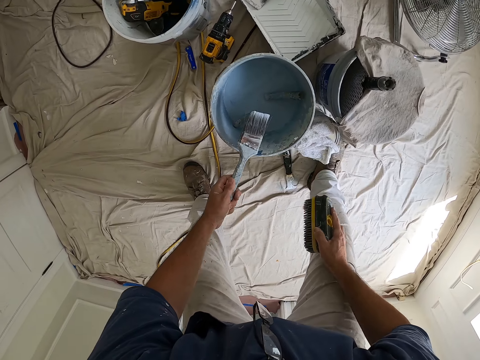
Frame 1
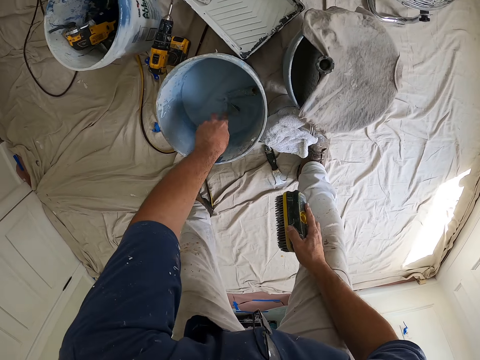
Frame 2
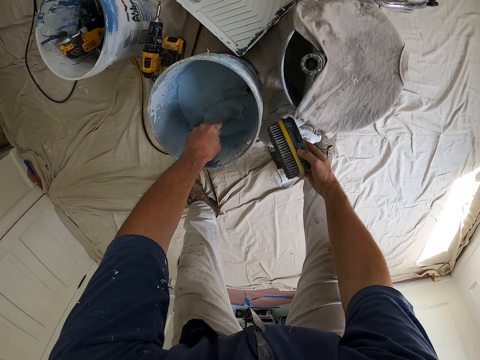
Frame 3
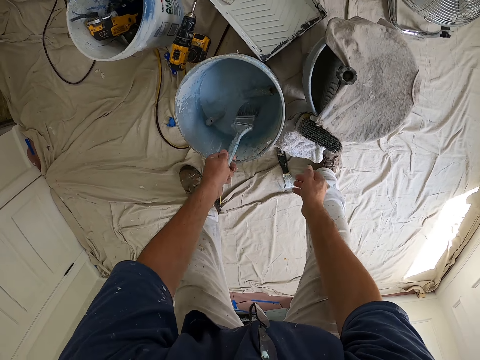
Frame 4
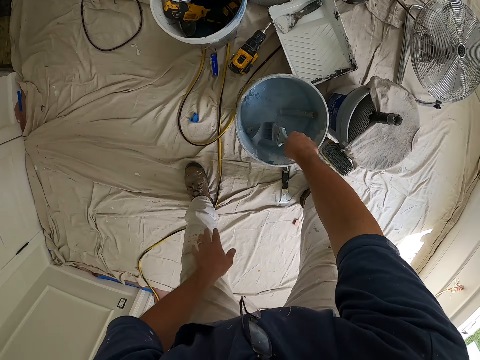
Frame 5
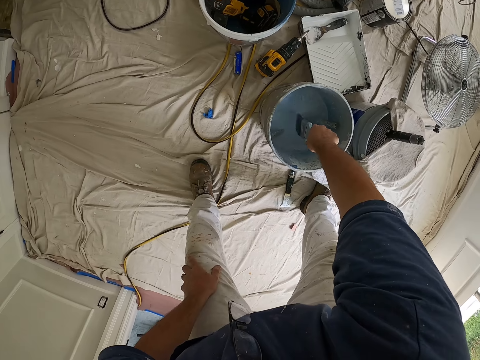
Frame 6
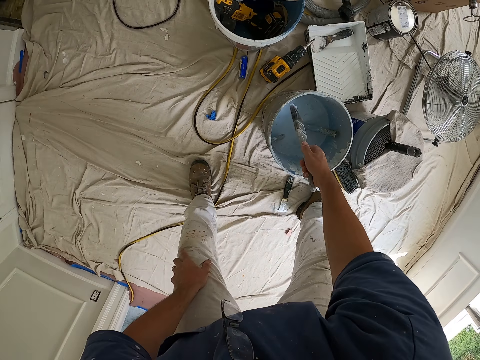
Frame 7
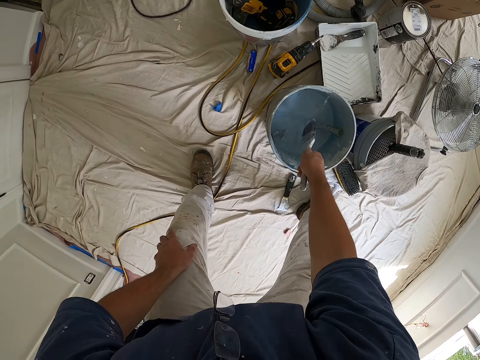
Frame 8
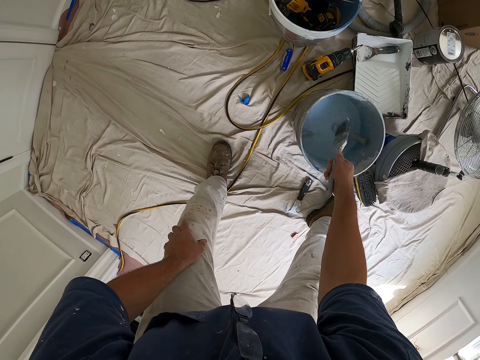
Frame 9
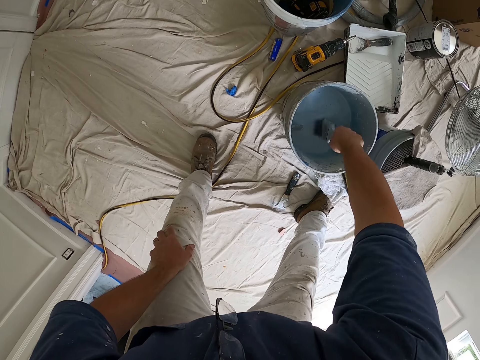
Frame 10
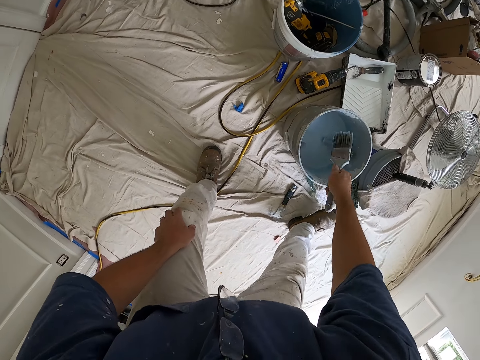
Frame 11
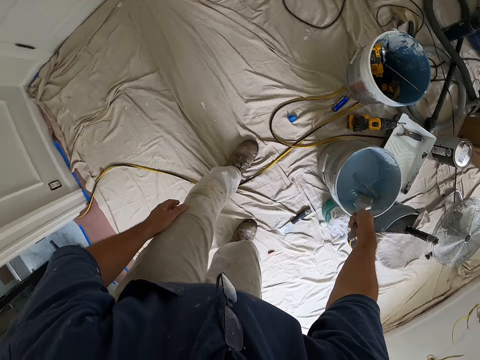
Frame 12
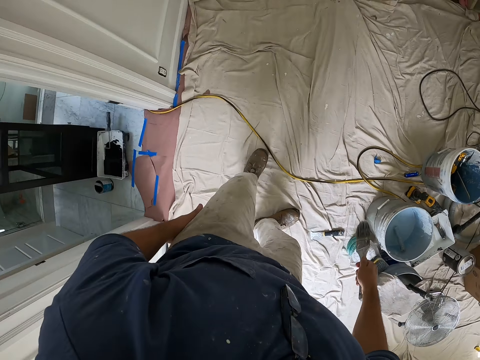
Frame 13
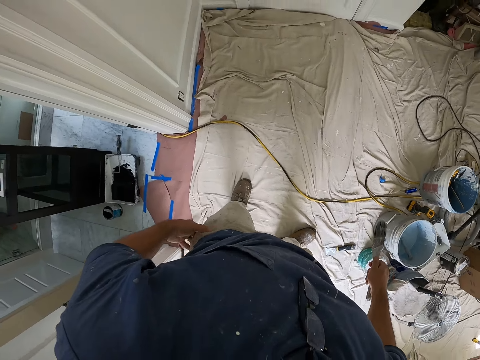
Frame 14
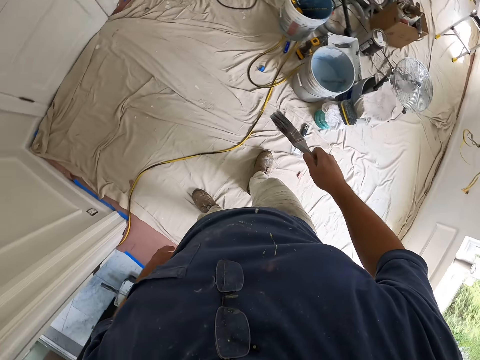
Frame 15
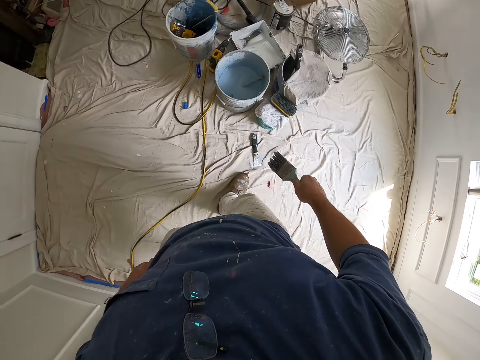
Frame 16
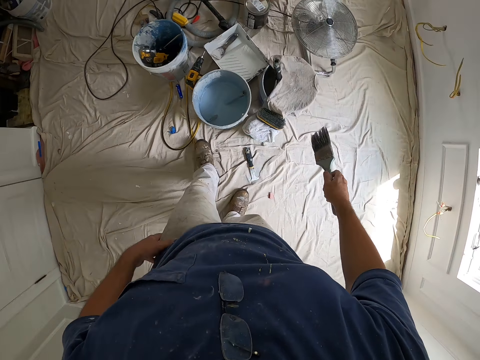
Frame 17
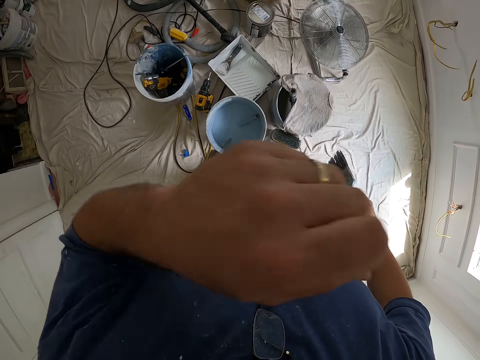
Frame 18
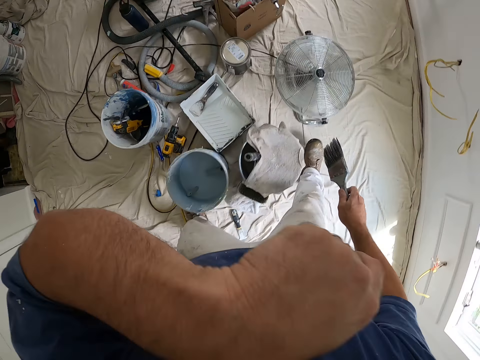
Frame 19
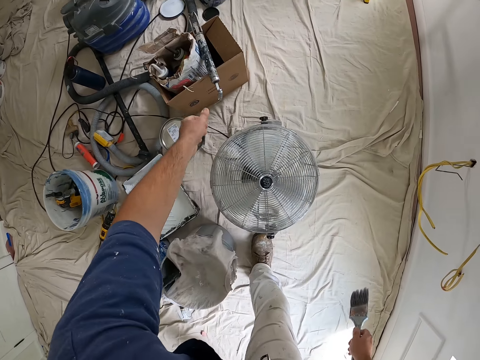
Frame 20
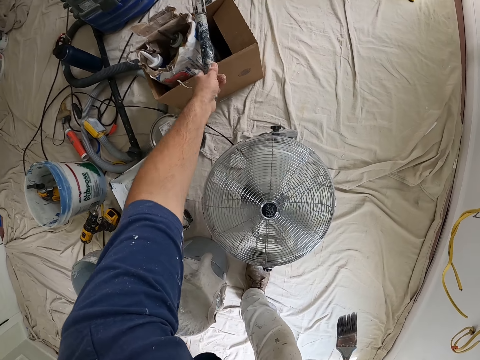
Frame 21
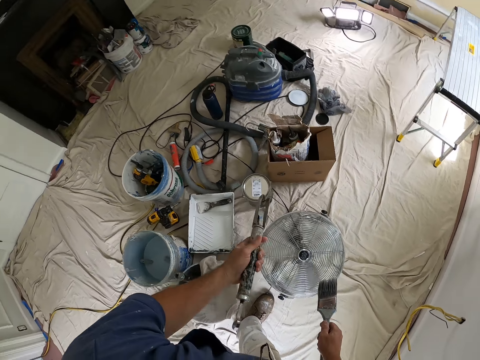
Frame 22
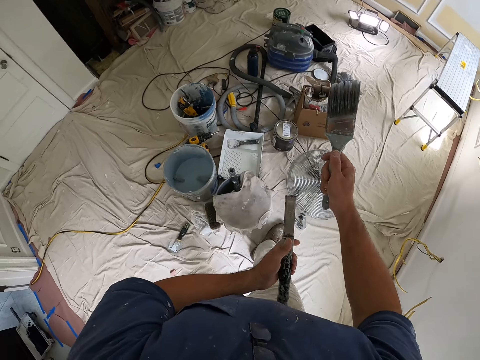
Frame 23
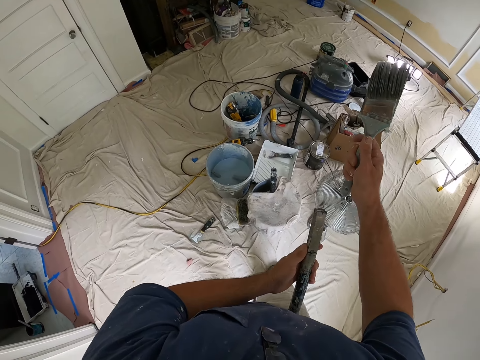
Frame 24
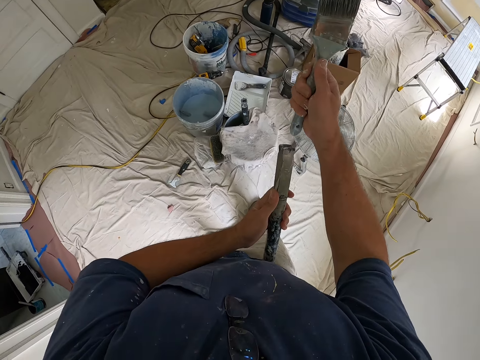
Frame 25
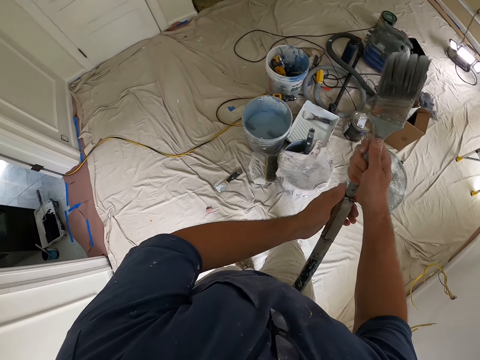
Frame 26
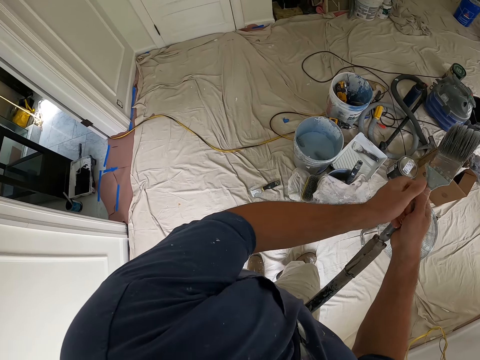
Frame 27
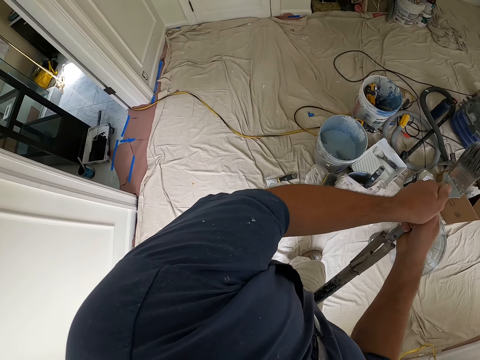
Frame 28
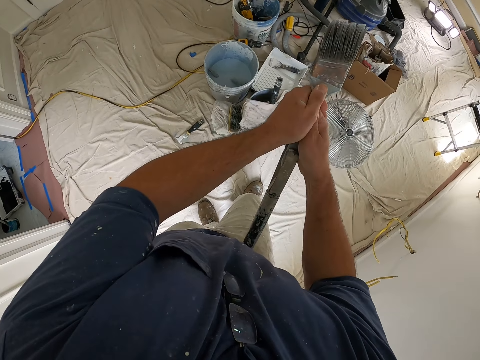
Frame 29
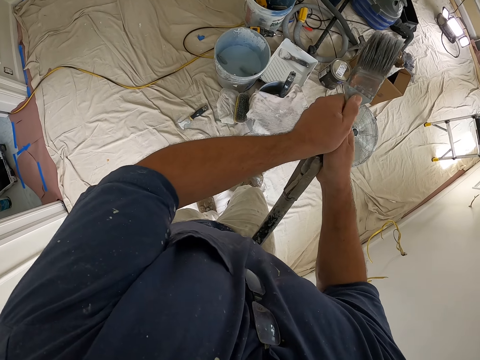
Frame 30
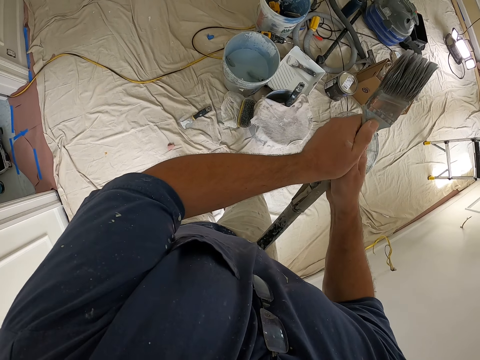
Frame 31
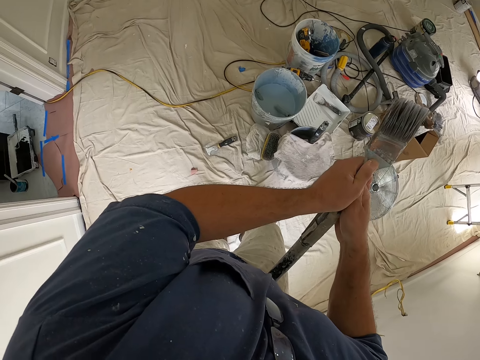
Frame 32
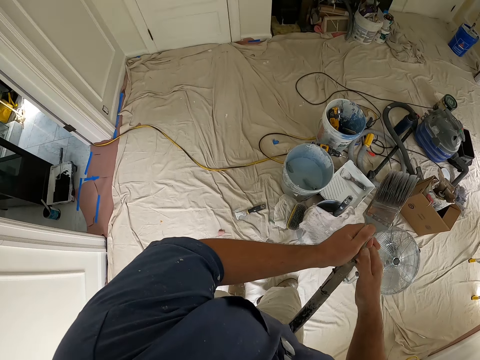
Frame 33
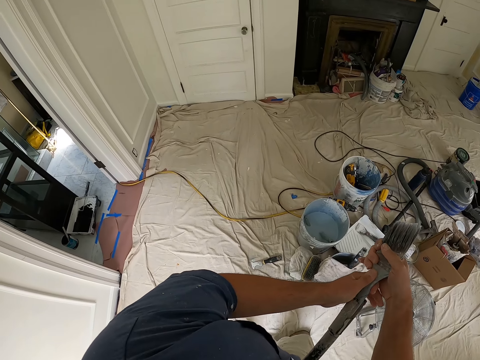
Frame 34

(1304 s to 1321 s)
The camera wearer shakes off the paint brush with the water inside the bucket on the floor. He drops the wash brush on the floor. He dips the paint brush into the paint bucket. He passes the paint brush from his left hand to his right hand. He shakes off the paint brush with the water inside the bucket on the floor. He removes the paint brush from the bucket on the floor. He looks around the room. He touches his face with his left hand. He picks up a paint brush holder with his left hand. He inserts the paint brush into the paint brush holder.

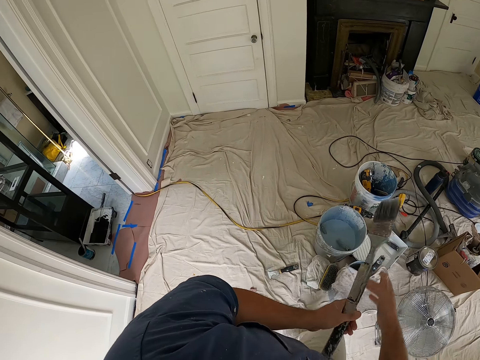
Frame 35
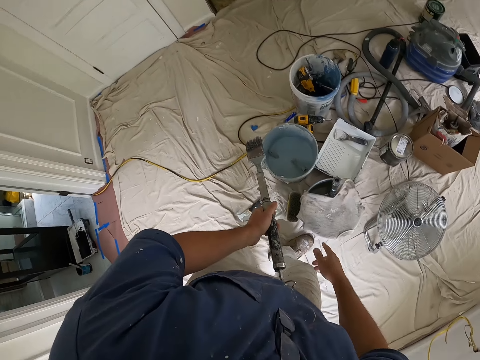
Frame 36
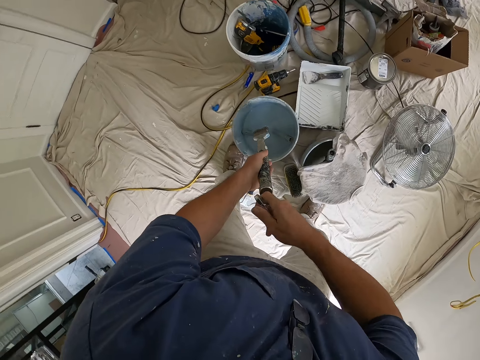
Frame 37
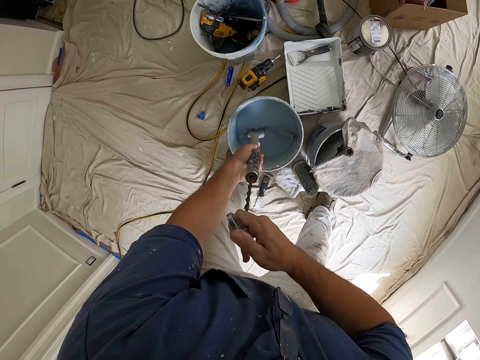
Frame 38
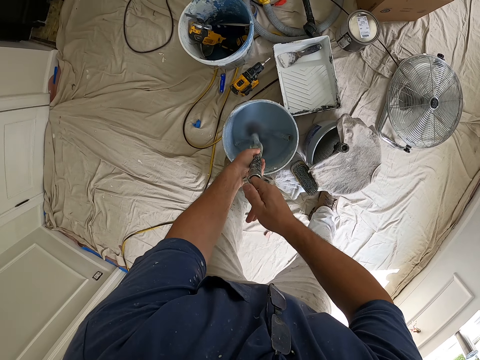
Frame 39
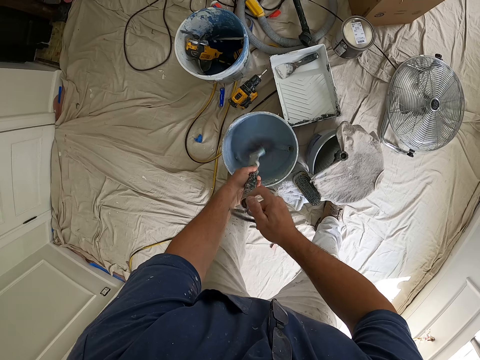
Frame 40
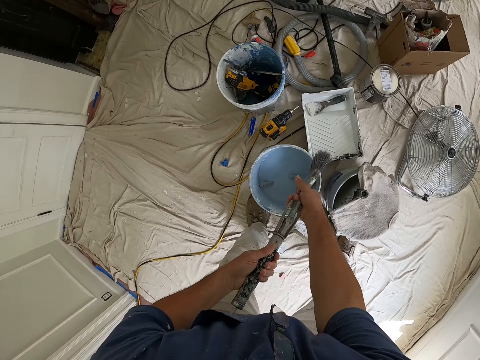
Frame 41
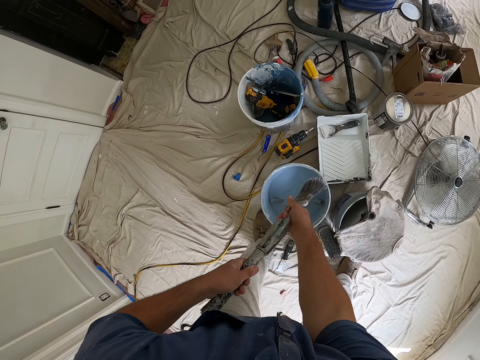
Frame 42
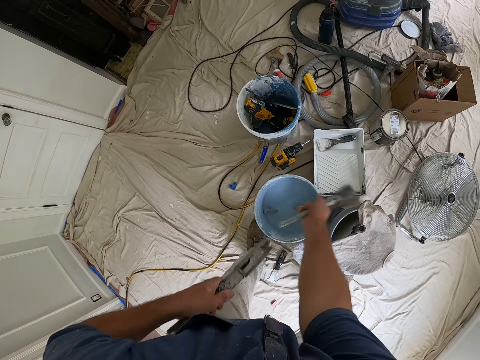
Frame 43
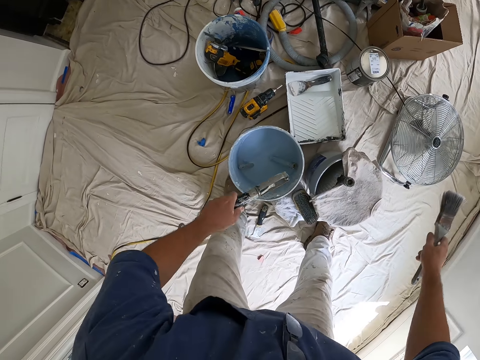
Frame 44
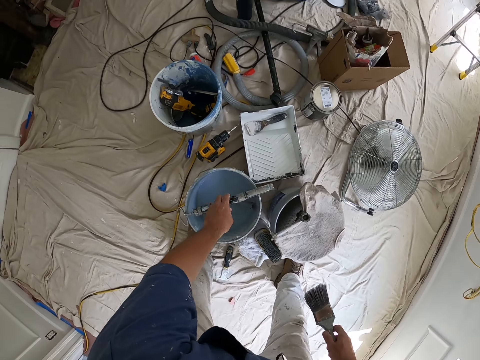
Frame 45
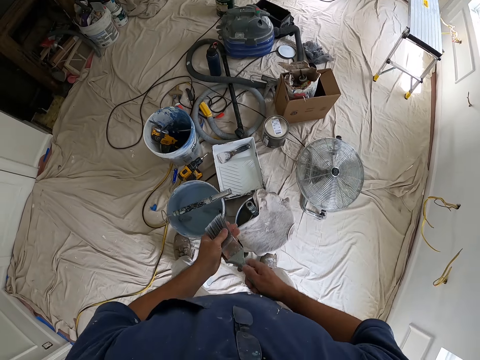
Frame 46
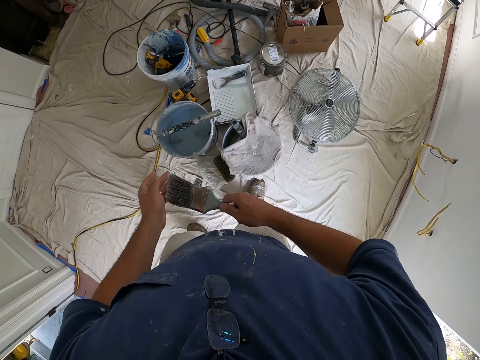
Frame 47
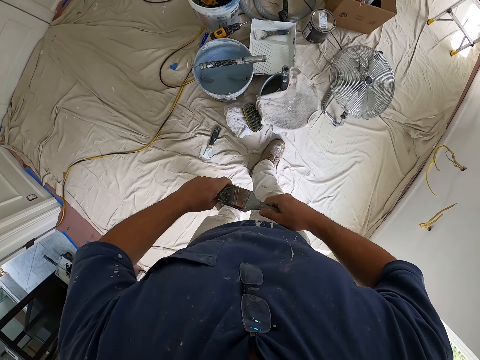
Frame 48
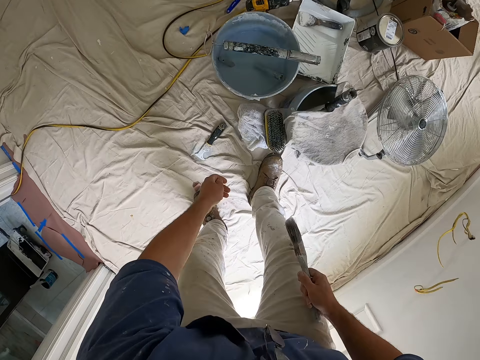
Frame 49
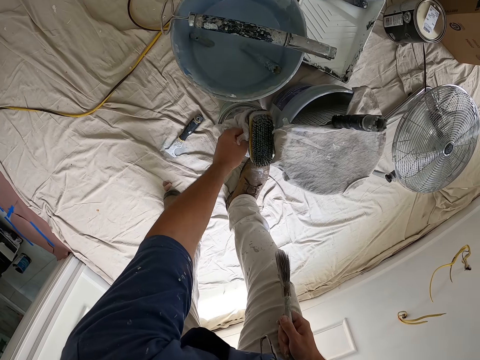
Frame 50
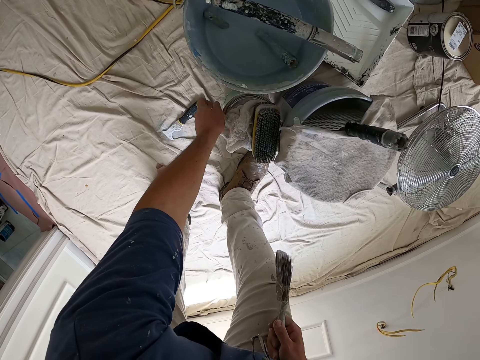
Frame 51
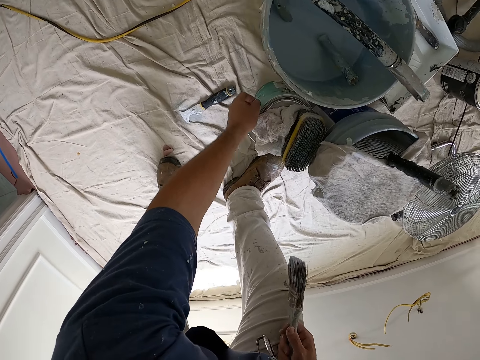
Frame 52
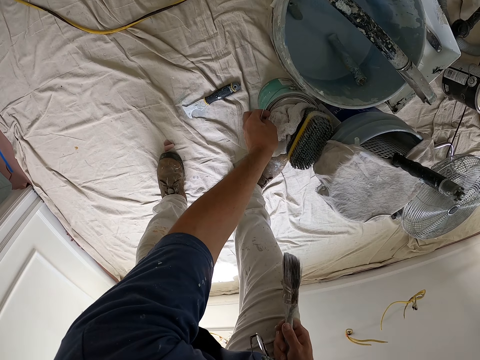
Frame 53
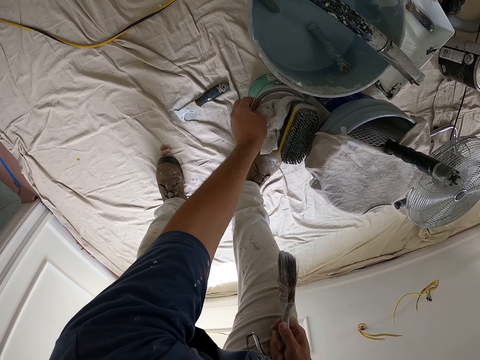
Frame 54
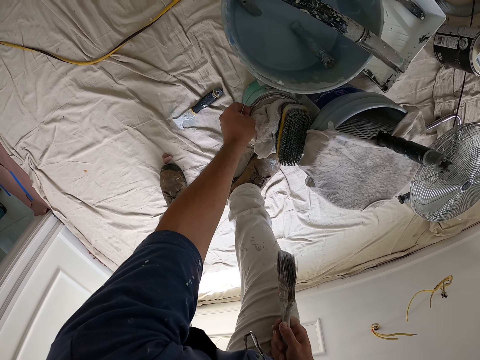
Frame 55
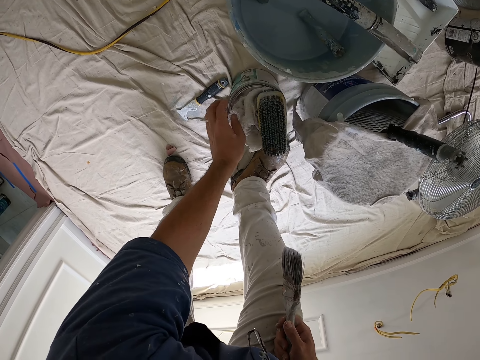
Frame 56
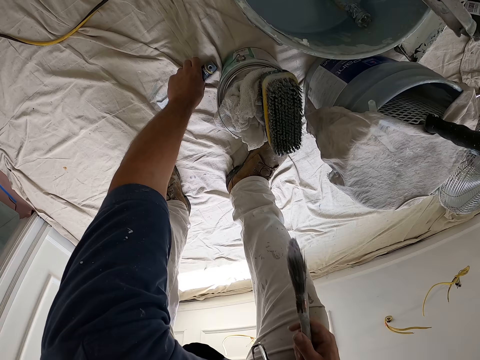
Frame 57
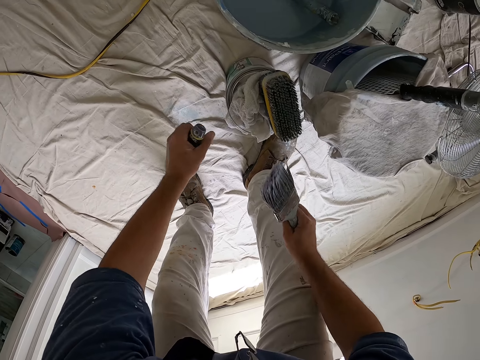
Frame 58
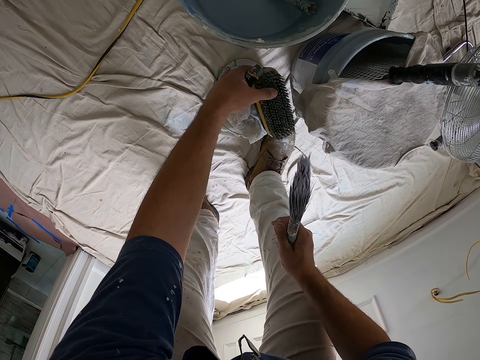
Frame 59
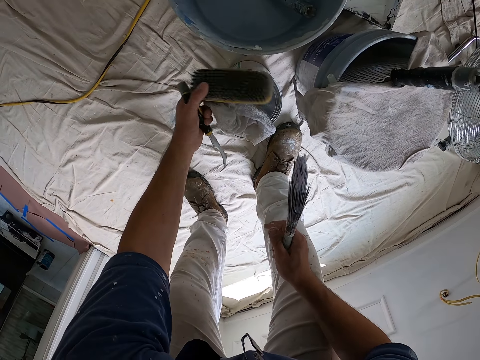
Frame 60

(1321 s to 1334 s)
The camera wearer dips the paint brush into the paint can. He handles the paint brush holder with his right hand. He lifts the painting brush from the paint bucket. He removes the brush from the paint brush holder. He drops the paint brush holder on the bucket on the floor. He holds the paint brush with both hands. He adjusts a paint container on the floor with his left hand. He touches a linen. He picks up a paint can opener from the floor with his left hand. He picks up the wash brush with his left hand.
